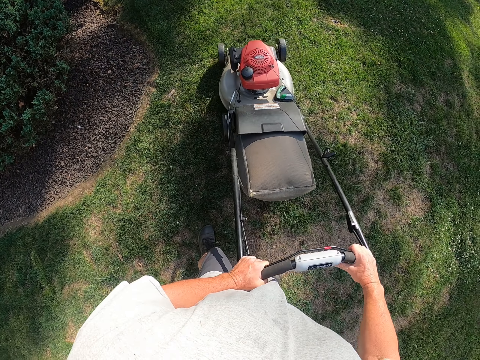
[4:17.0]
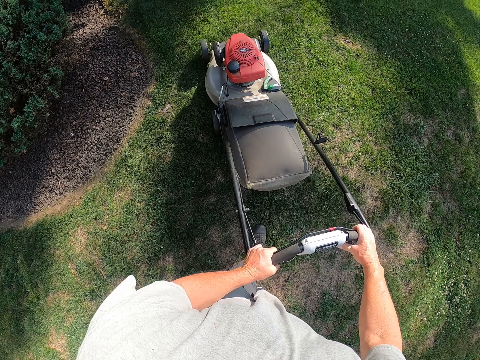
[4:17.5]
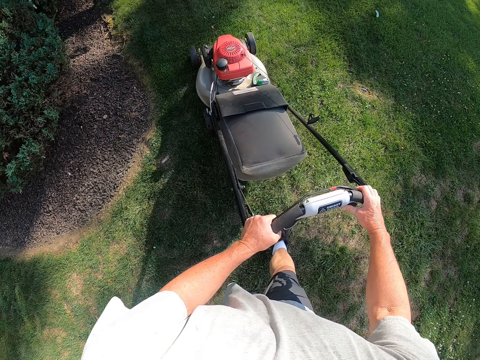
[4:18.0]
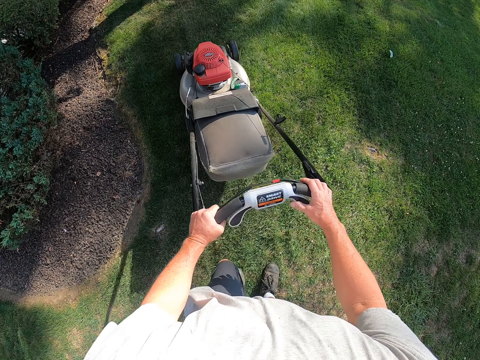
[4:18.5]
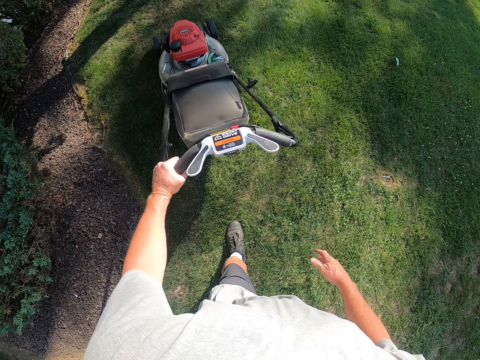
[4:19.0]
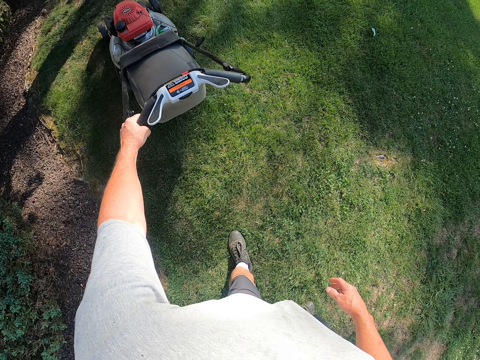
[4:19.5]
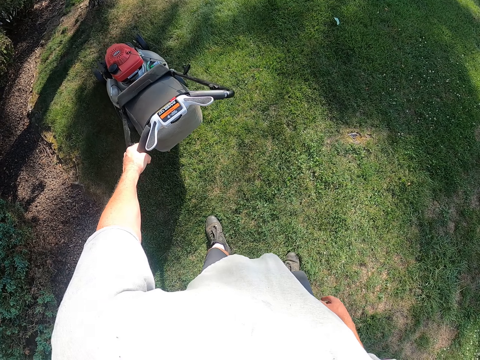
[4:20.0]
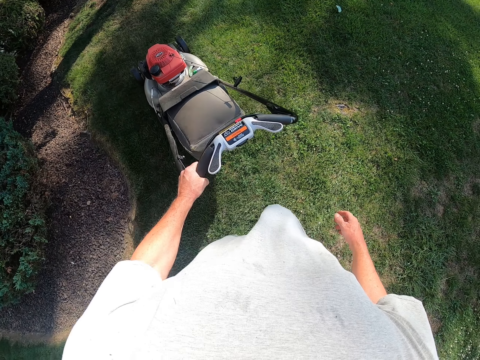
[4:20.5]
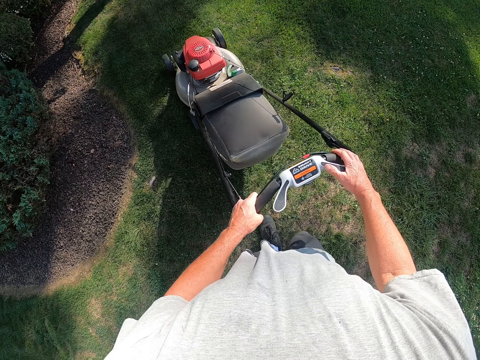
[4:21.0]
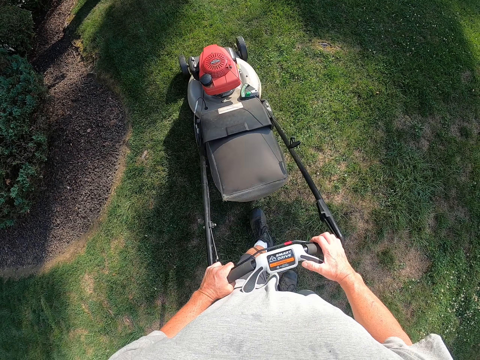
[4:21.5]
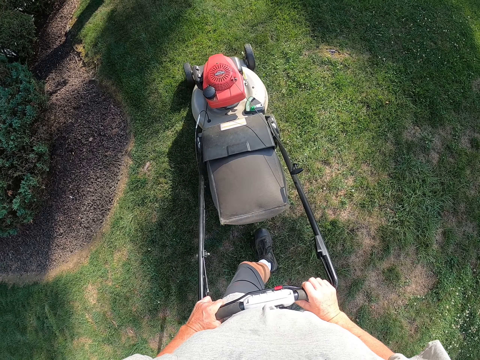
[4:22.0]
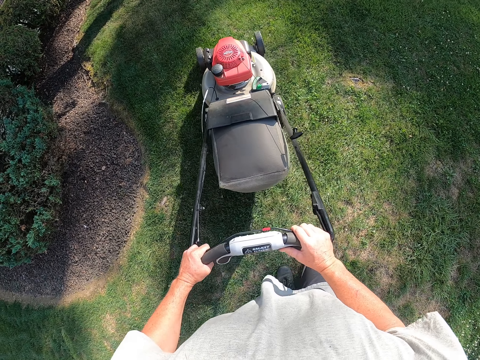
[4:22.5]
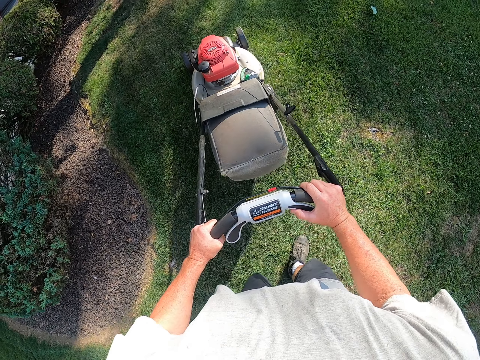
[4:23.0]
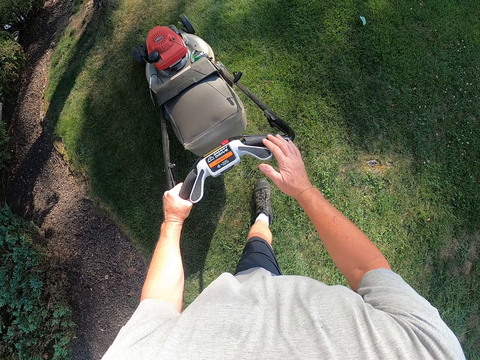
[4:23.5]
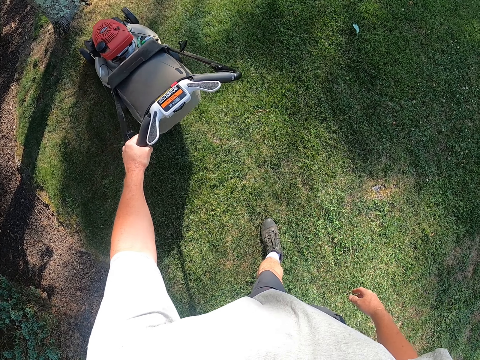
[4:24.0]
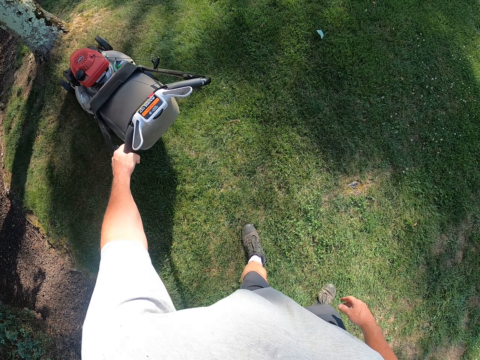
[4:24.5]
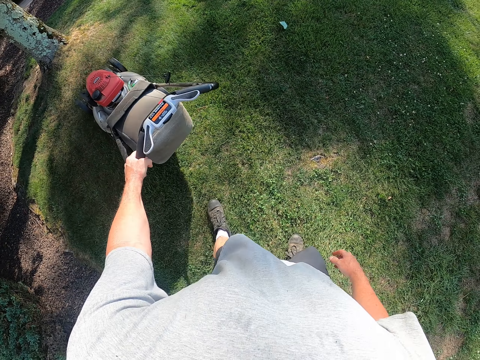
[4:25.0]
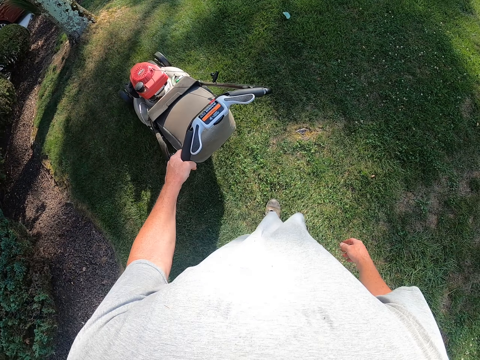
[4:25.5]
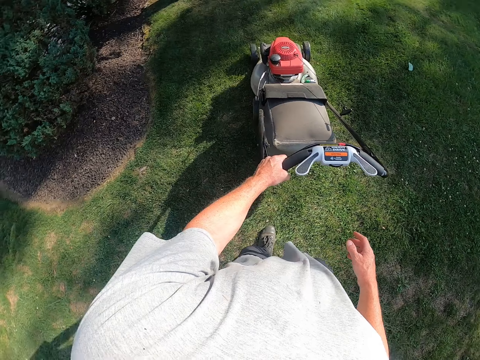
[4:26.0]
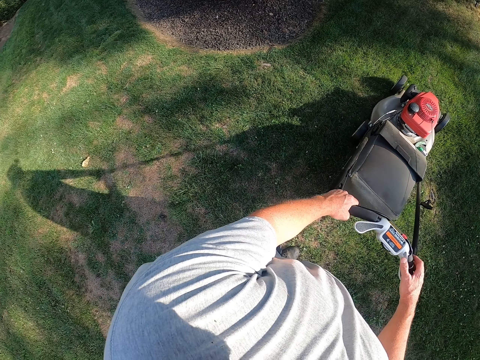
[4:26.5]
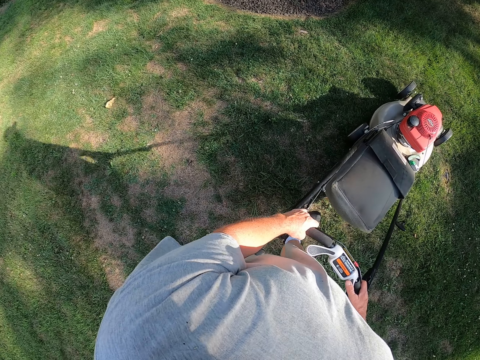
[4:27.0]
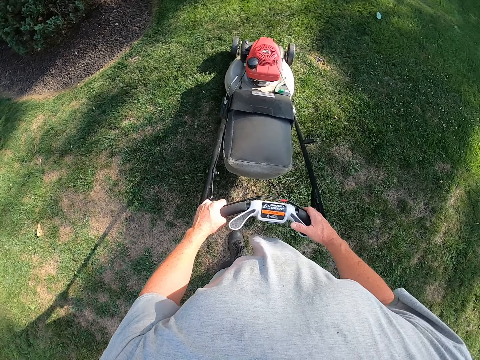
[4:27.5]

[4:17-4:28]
The camera wearer pulls back the mower machine. They cut the grass with the mower machine. They pull back the mower machine. They cut the grass with the mower machine.

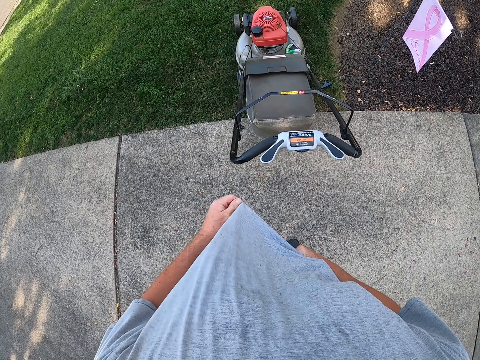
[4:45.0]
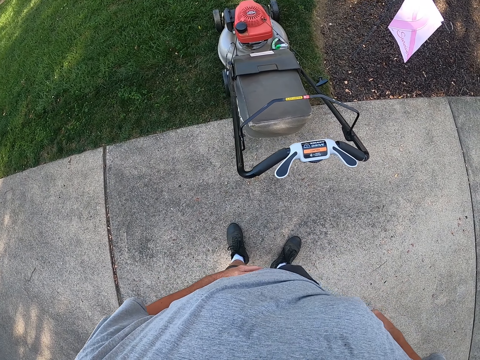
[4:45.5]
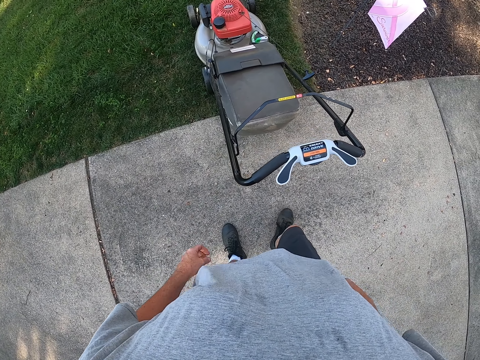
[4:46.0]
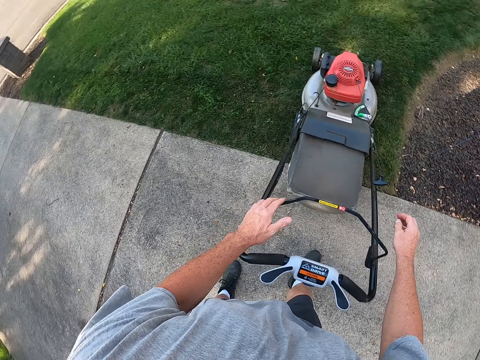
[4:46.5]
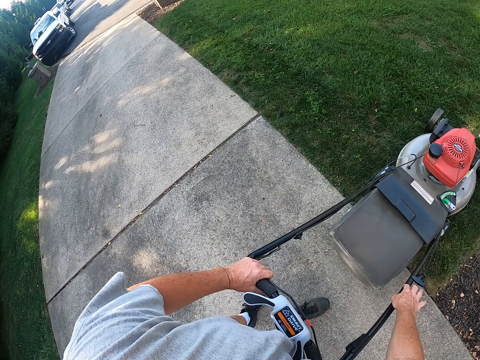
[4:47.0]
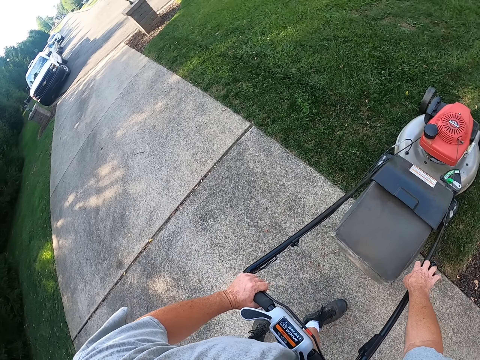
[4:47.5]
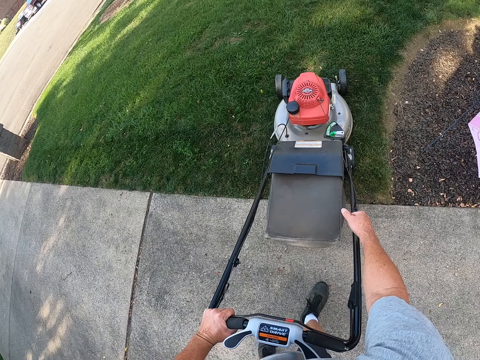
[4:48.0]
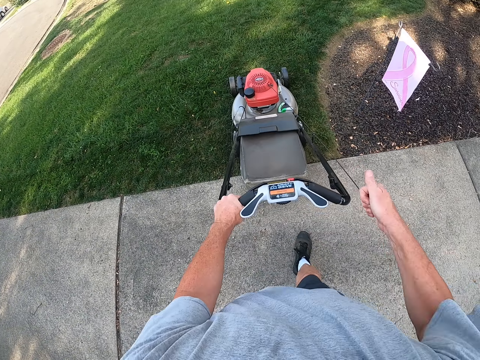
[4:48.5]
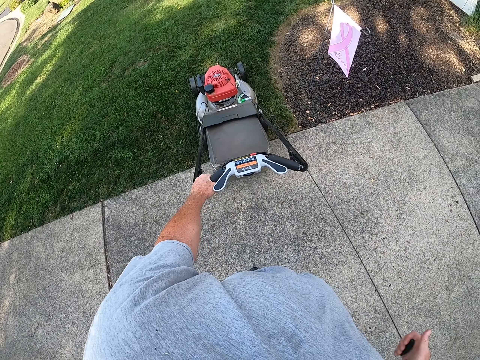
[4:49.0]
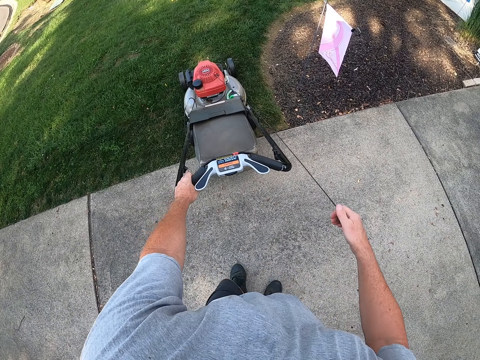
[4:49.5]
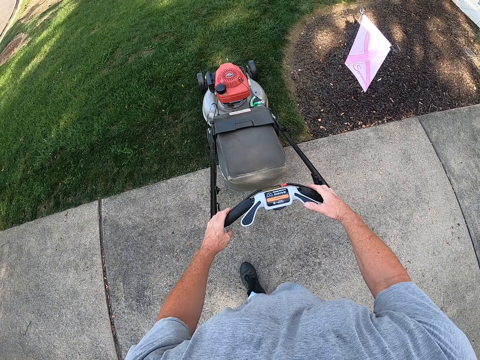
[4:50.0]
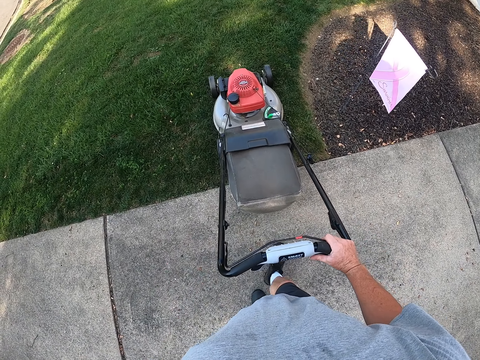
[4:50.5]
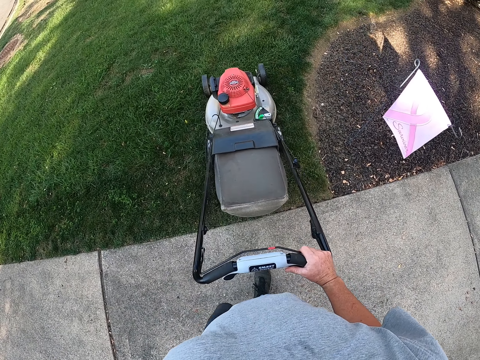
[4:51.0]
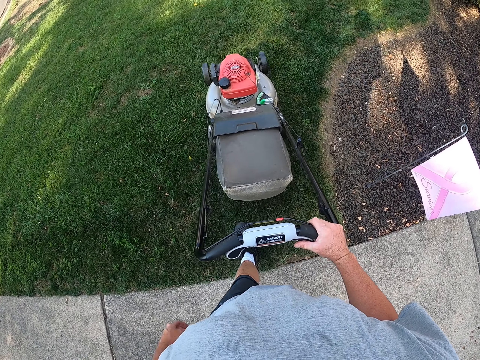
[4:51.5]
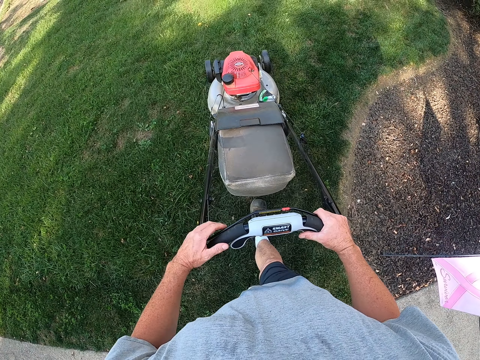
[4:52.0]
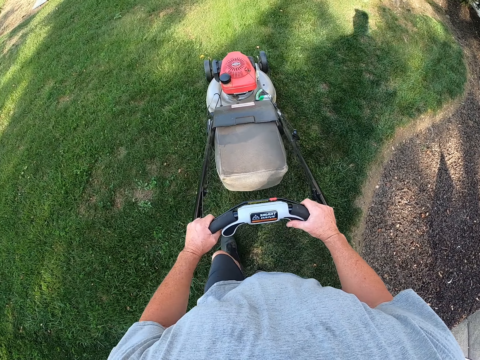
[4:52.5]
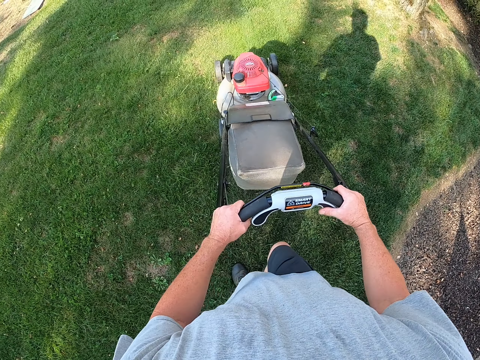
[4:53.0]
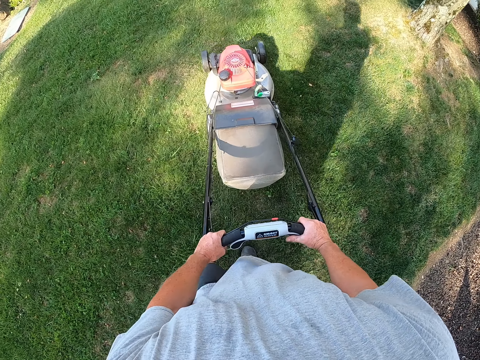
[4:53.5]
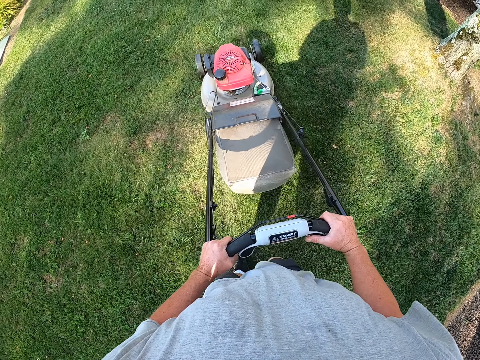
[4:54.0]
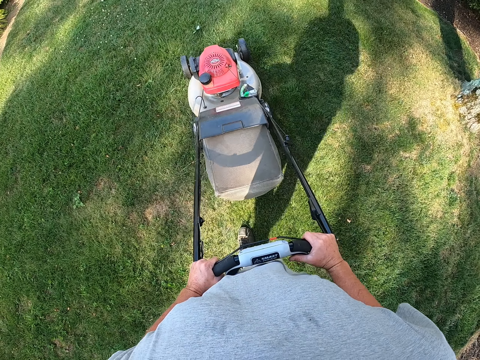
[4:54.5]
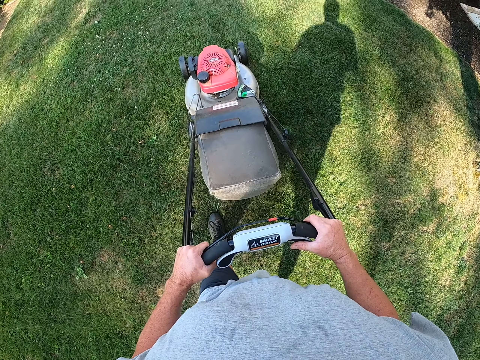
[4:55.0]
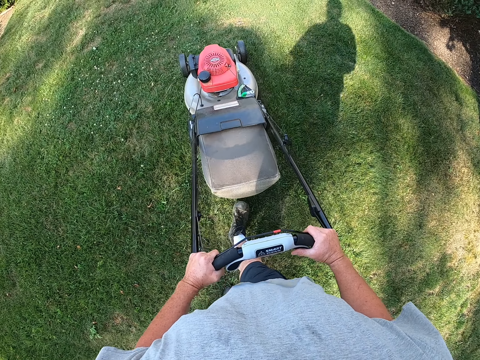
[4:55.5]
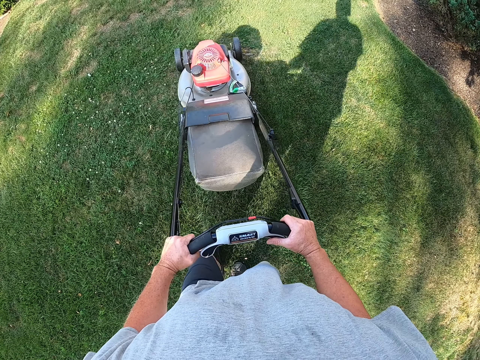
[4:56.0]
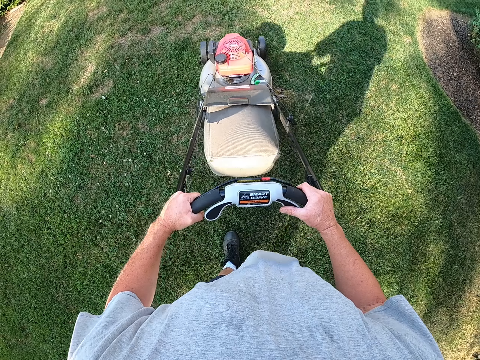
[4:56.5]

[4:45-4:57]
The camera wearer adjusts his trousers. He starts the lawn mower. He cuts the grass.

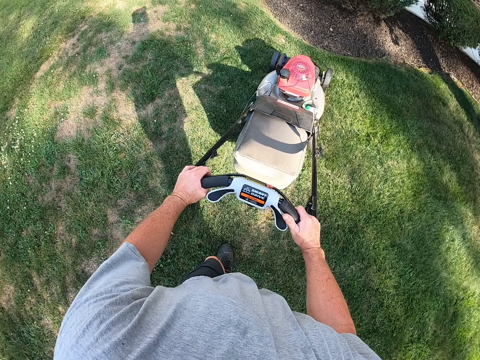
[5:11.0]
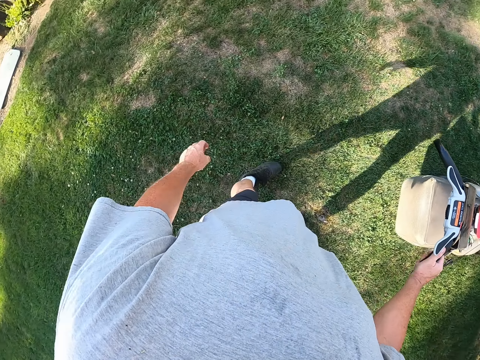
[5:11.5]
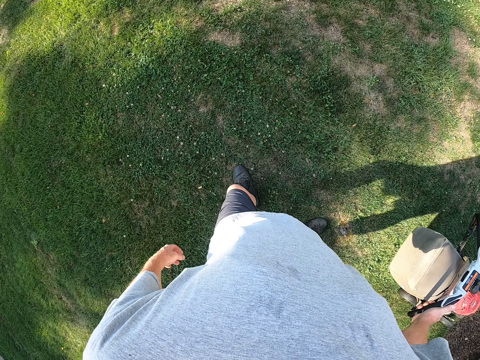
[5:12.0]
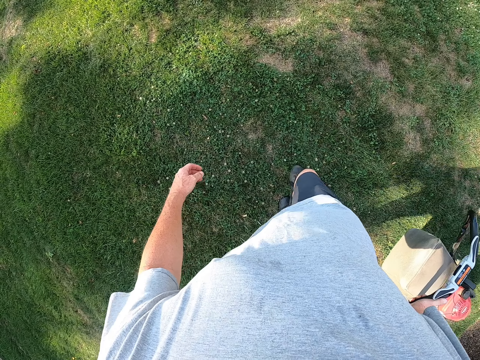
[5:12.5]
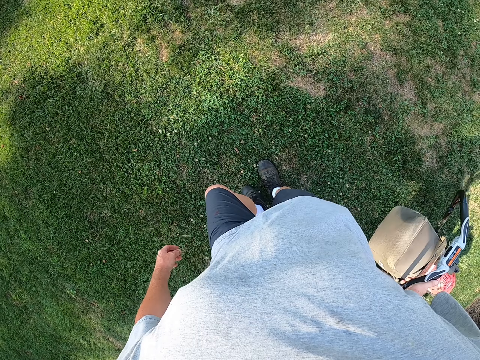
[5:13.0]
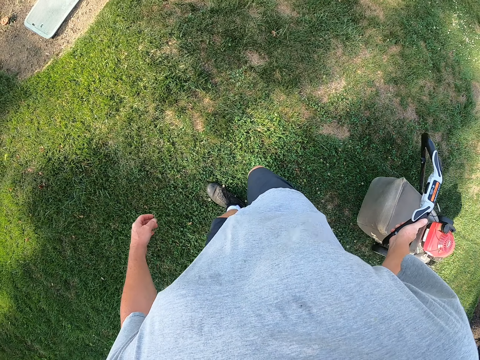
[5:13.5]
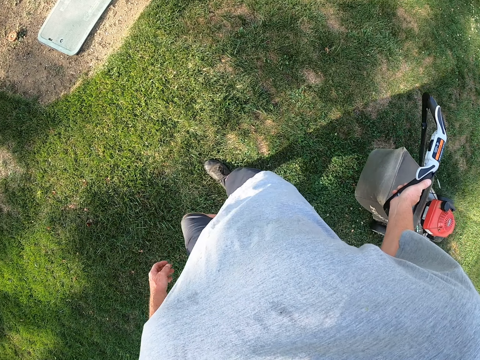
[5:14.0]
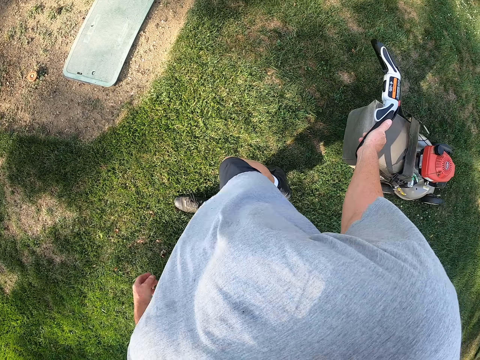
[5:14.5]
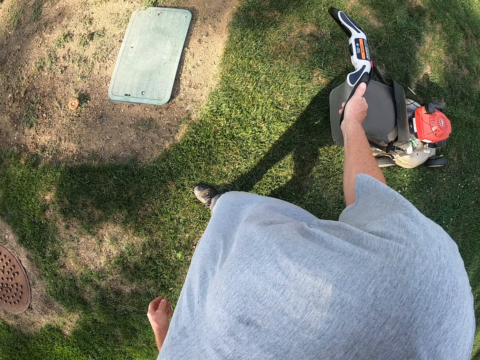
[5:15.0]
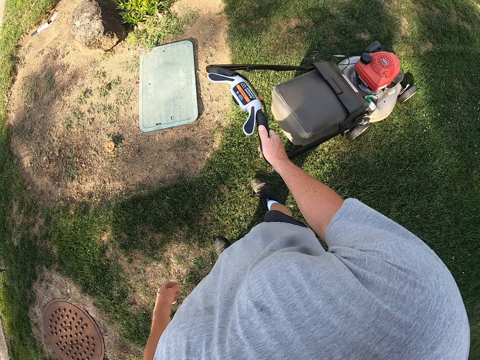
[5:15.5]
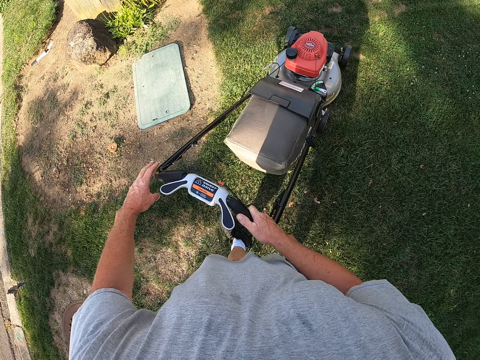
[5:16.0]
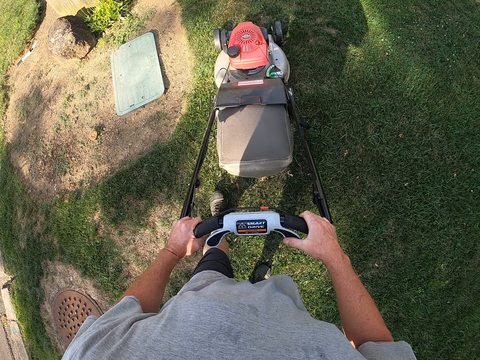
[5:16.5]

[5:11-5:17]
The camera wearer cuts the grass with the lawn mower. They walk around.
